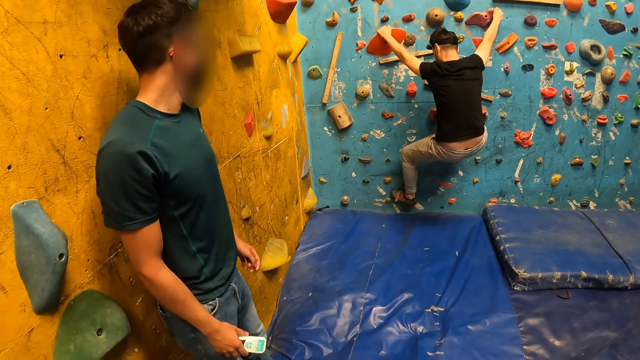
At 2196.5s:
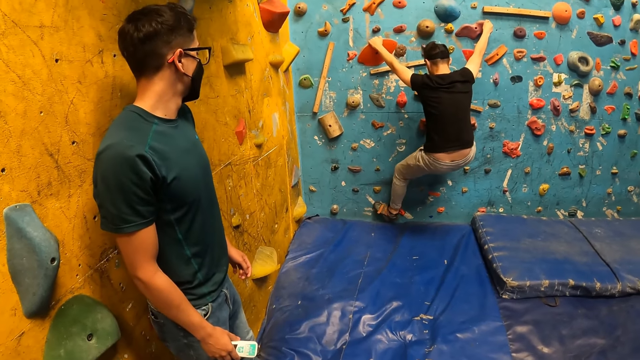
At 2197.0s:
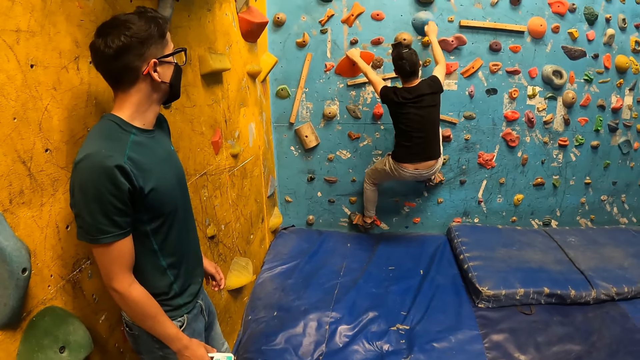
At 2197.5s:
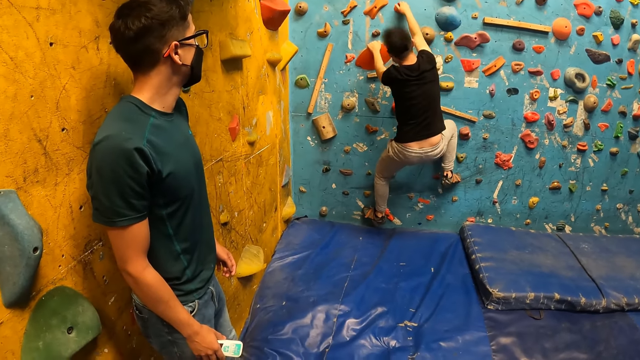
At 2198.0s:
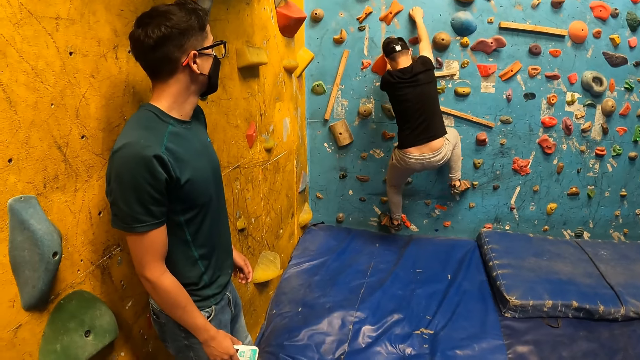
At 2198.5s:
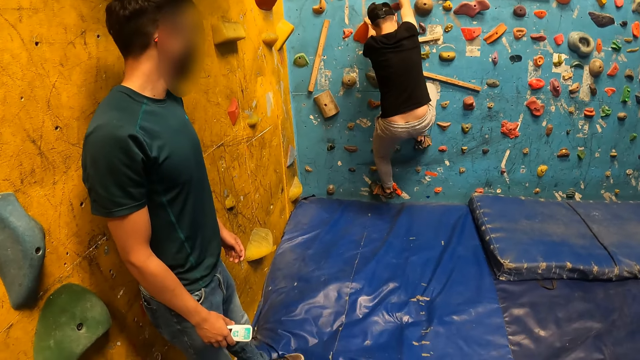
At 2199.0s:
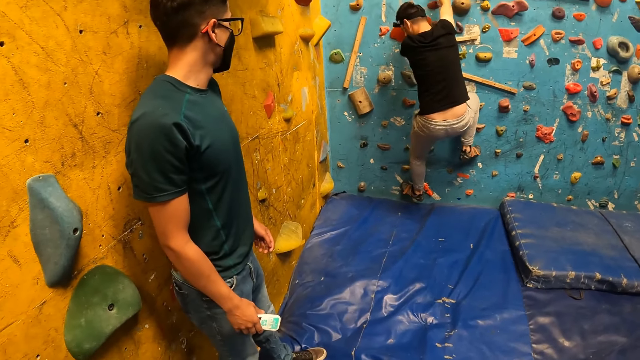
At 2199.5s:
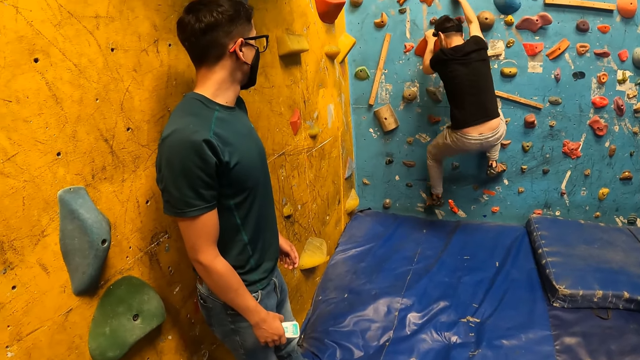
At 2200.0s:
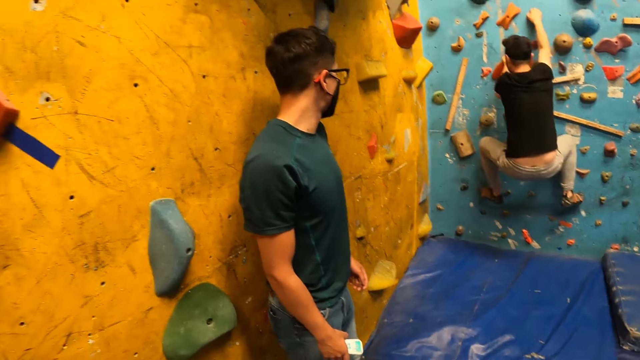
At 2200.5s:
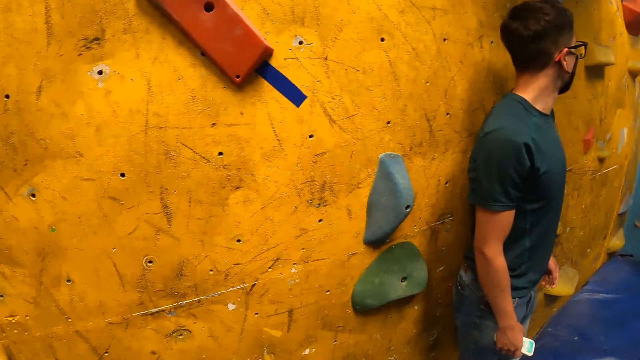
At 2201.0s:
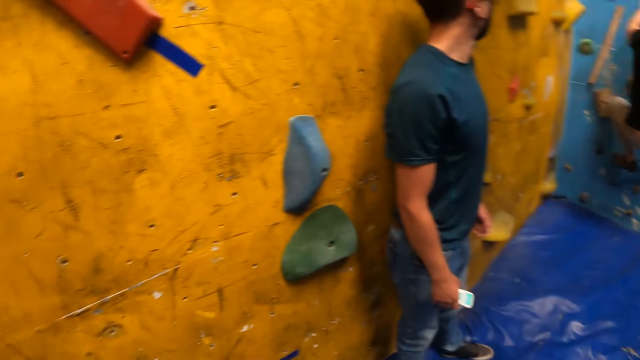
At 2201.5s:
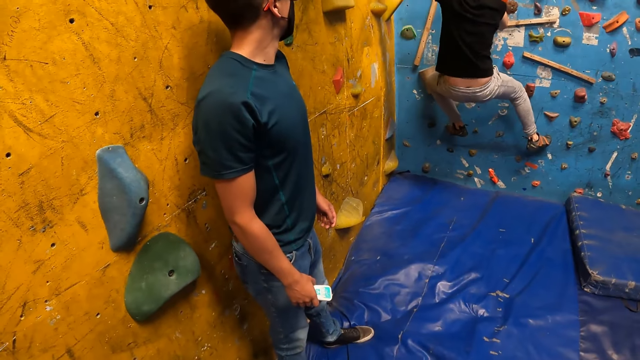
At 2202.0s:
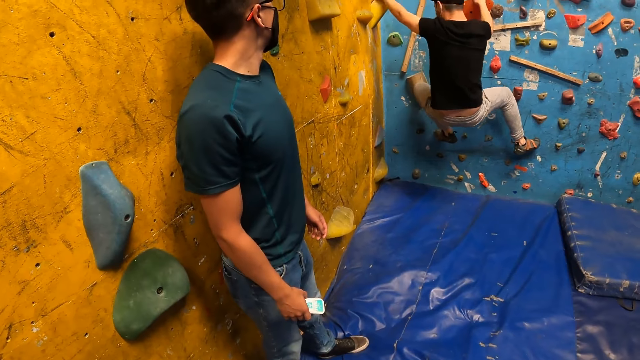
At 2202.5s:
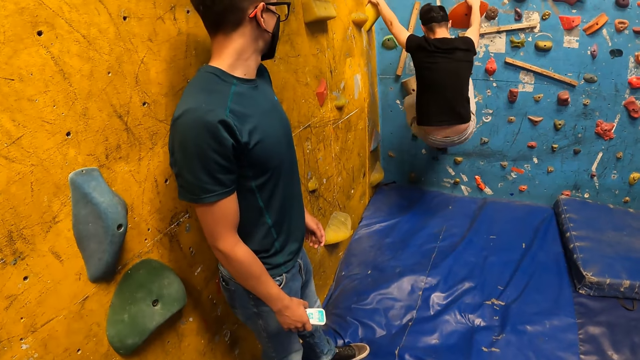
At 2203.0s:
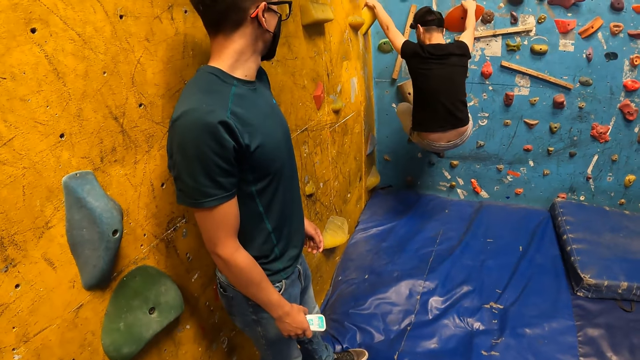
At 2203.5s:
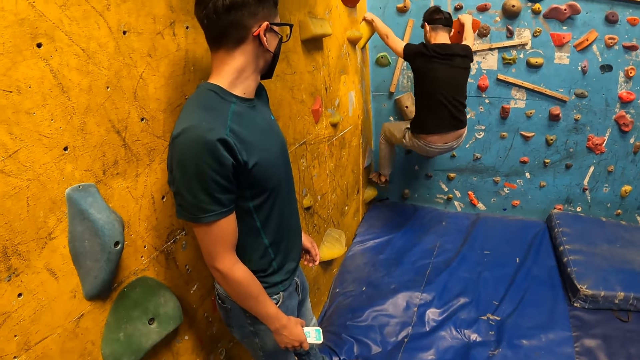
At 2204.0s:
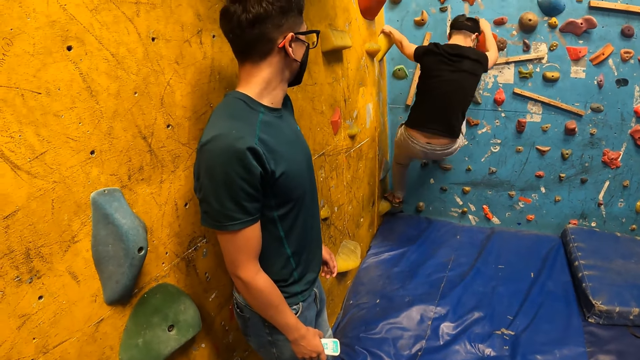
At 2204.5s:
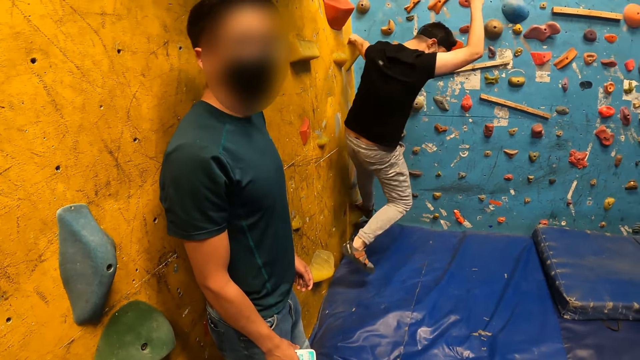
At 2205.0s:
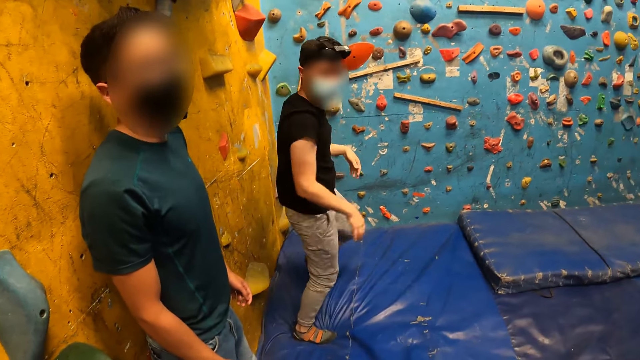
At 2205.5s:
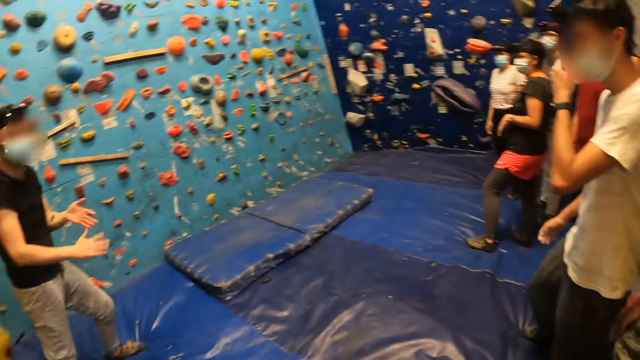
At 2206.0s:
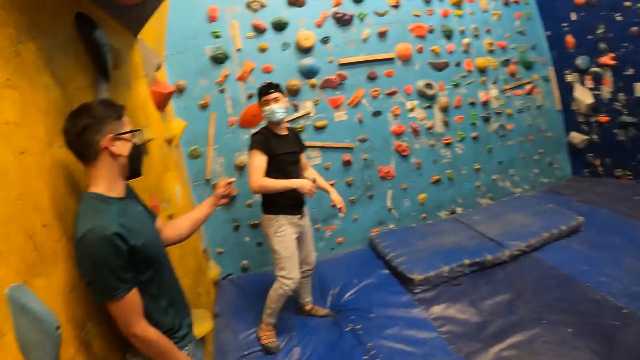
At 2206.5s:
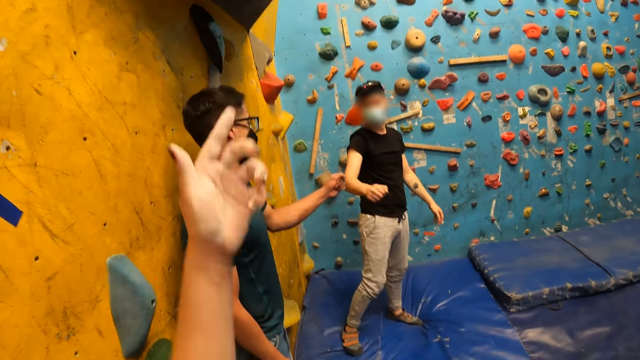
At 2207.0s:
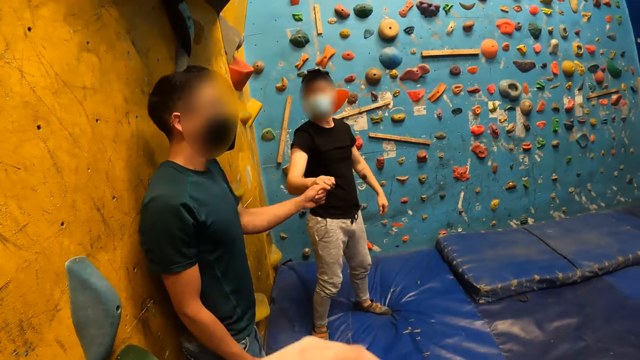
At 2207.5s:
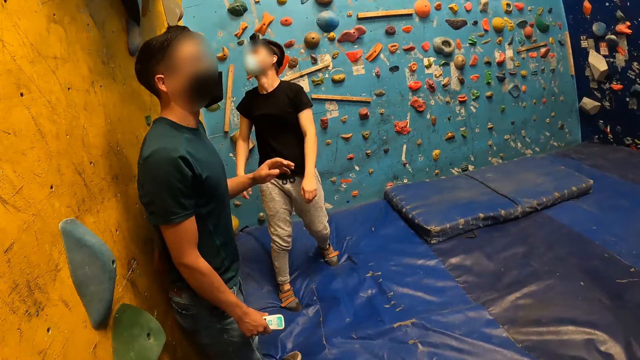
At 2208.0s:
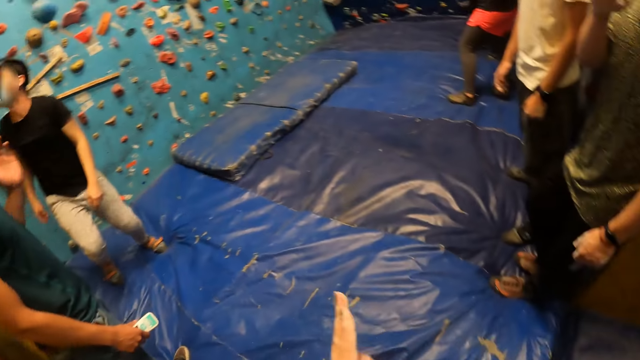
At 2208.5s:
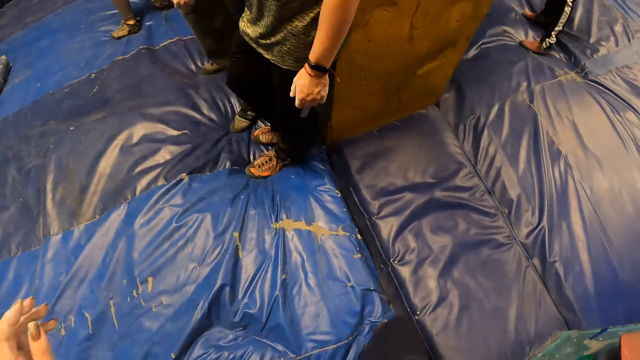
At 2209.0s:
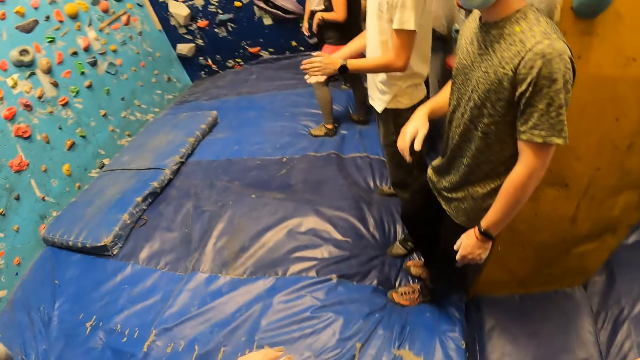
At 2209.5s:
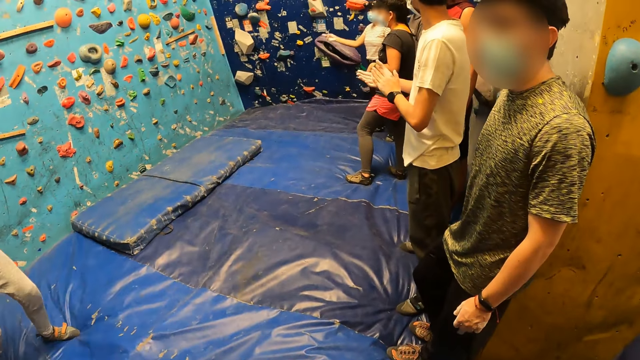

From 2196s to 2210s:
A man looks at another man. The camera wearer looks around the room. The other man jumps down from the wall. He steps on the floor. He converses with the first man. The camera wearer gestures with hand. The other man and the first man bump their fists together. The camera wearer looks around the room.

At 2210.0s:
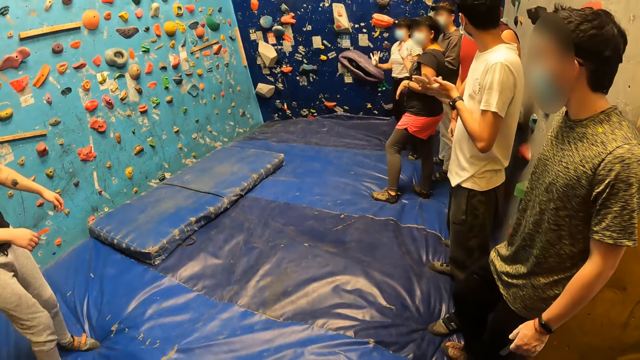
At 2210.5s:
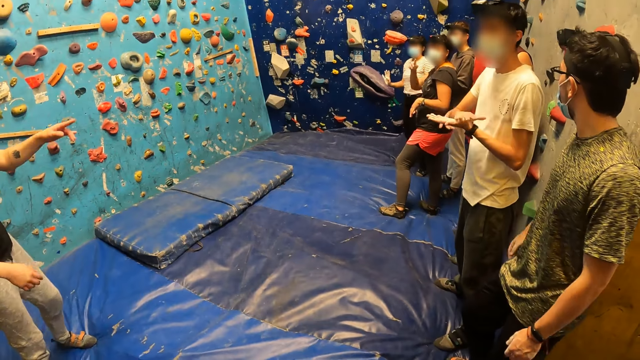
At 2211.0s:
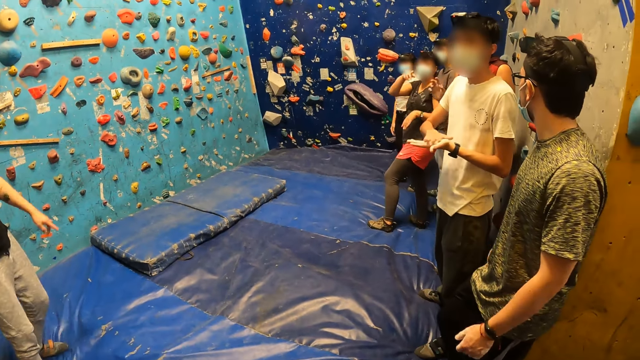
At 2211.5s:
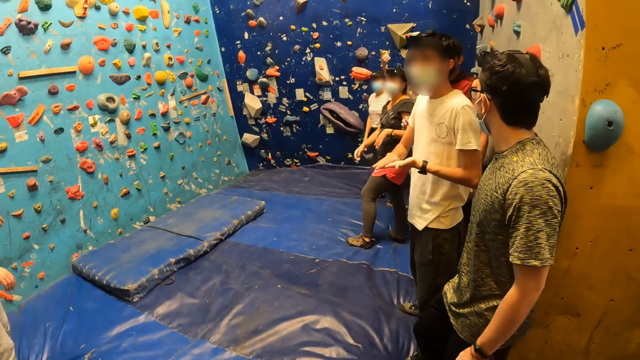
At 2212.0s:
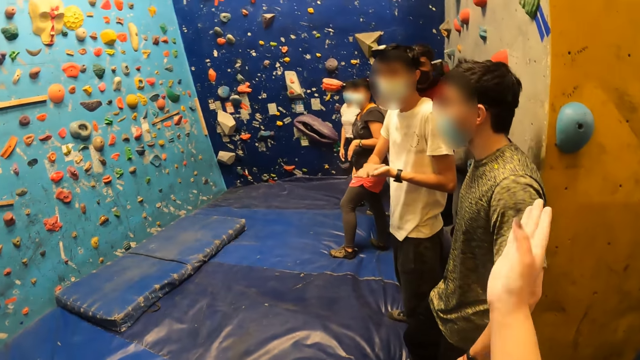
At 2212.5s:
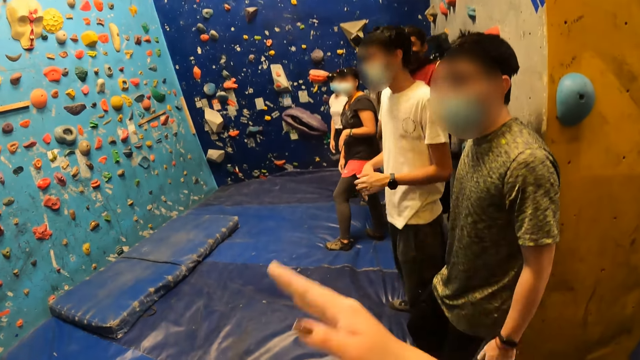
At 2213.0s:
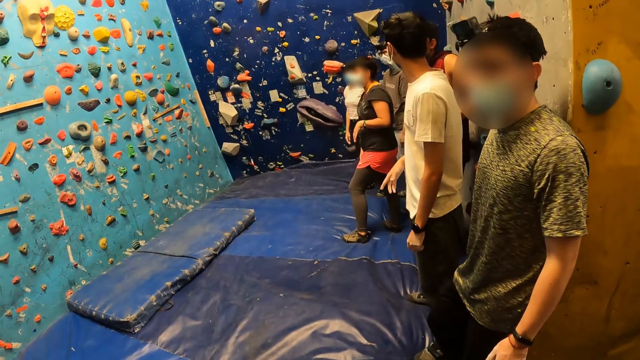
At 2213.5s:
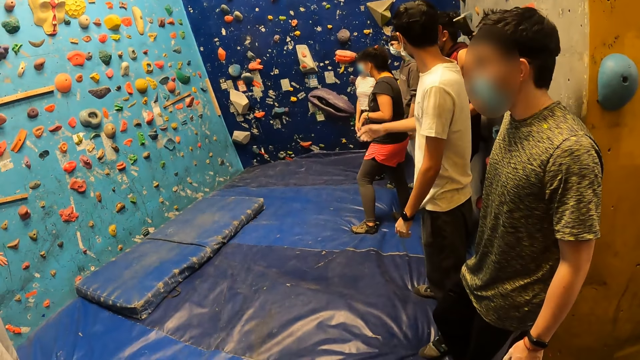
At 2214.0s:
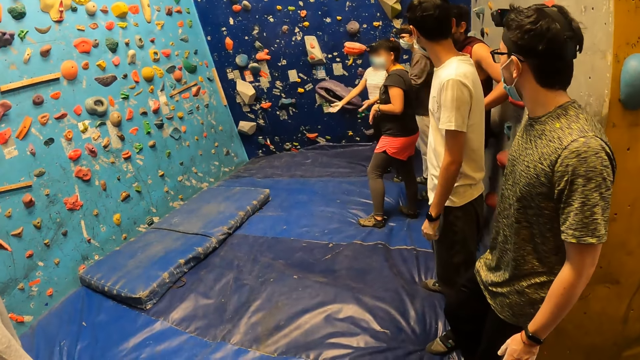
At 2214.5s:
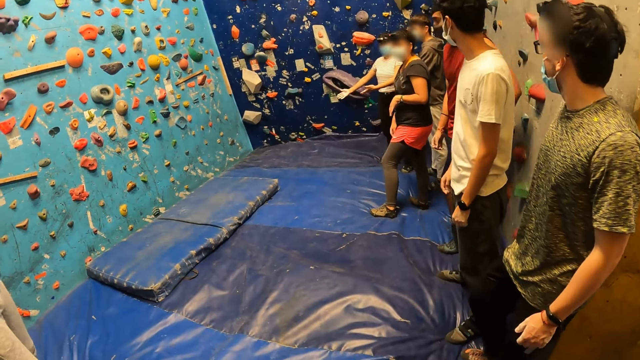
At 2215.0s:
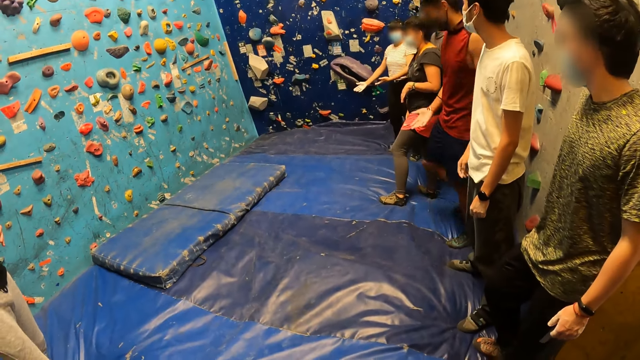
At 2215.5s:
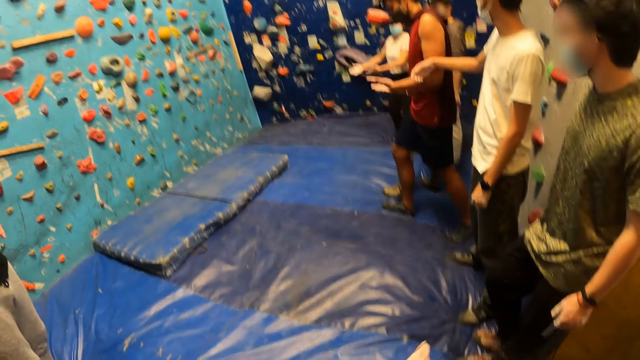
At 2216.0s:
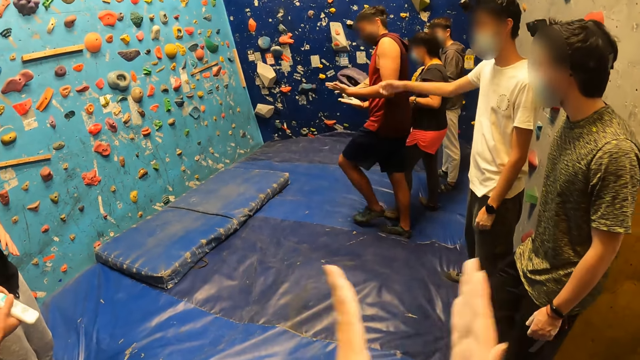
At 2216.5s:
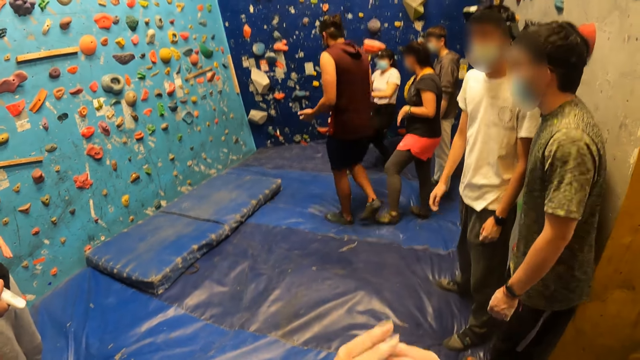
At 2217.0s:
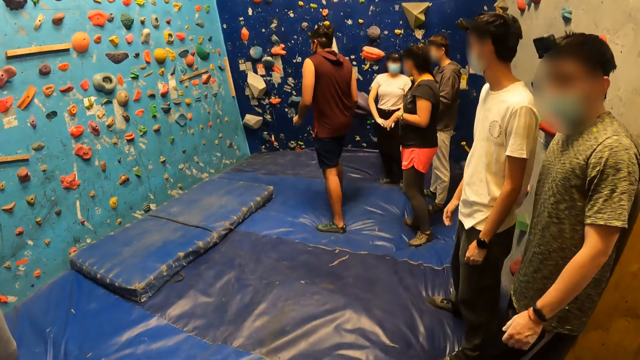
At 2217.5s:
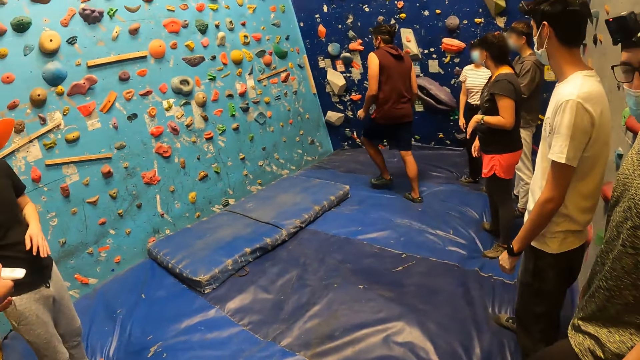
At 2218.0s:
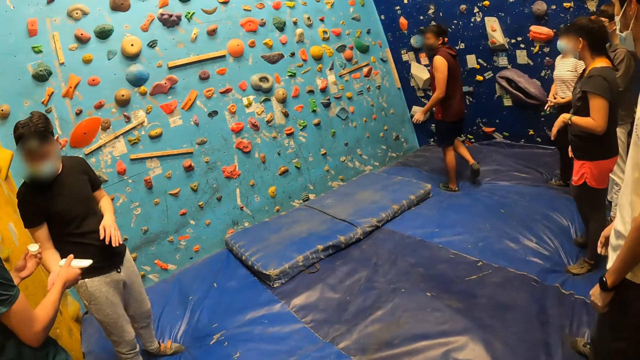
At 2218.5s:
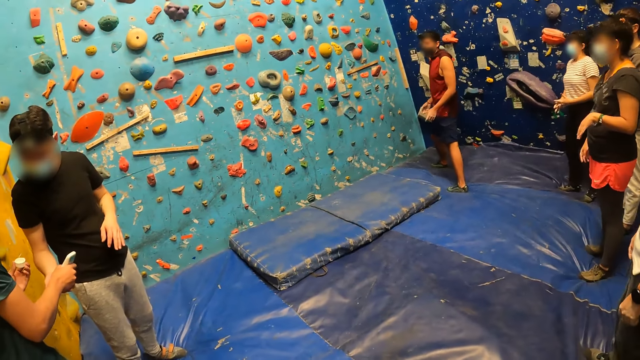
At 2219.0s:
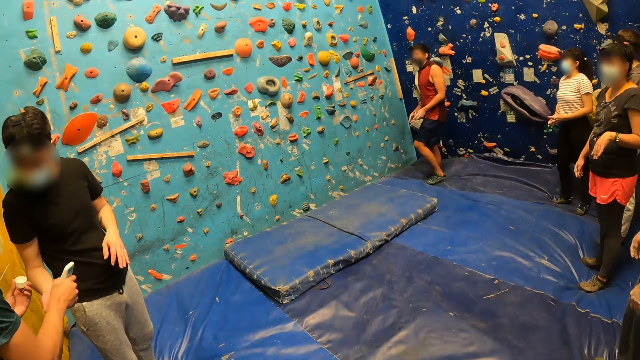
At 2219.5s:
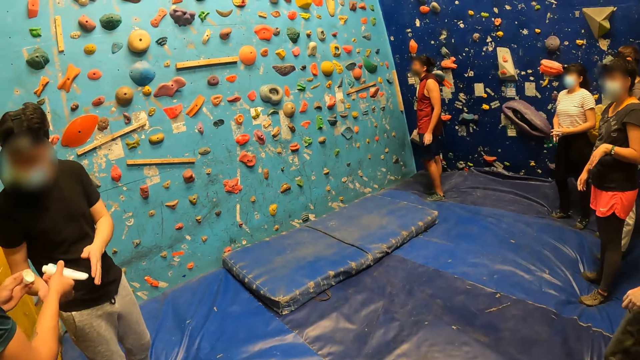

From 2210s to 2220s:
A man converses with colleagues. The camera wearer gestures with hand. Another man approaches the wall. The camera wearer claps the hand. A third man applies chalk from the container to a fourth man's right palm with his right hand.
